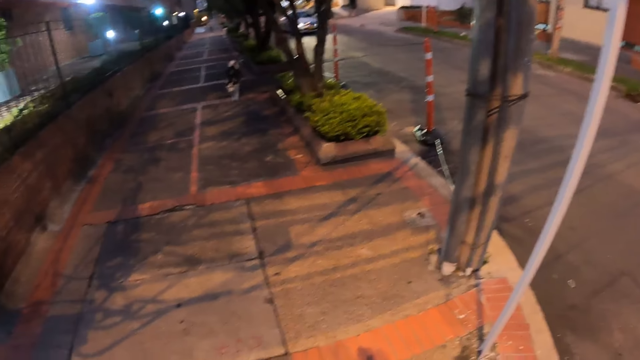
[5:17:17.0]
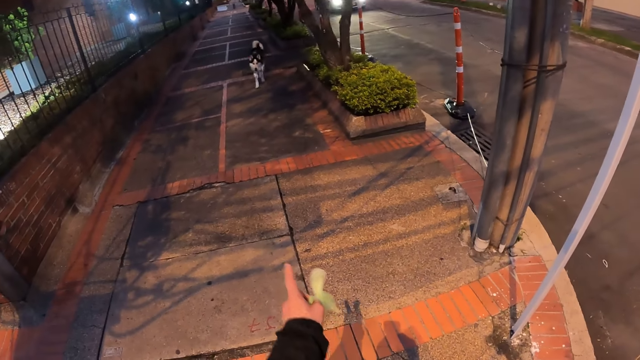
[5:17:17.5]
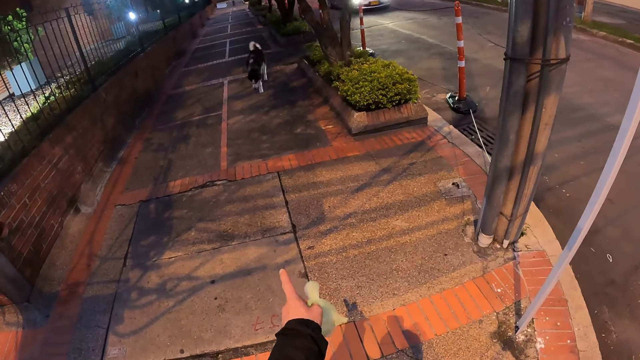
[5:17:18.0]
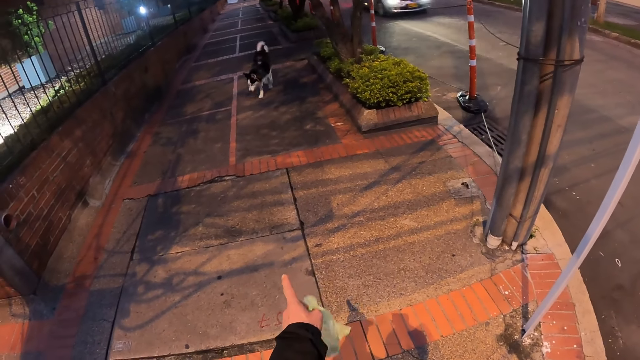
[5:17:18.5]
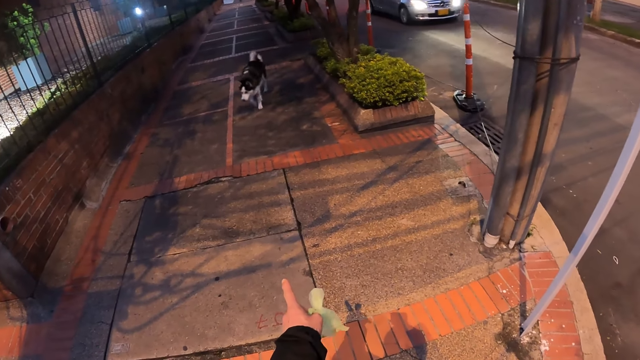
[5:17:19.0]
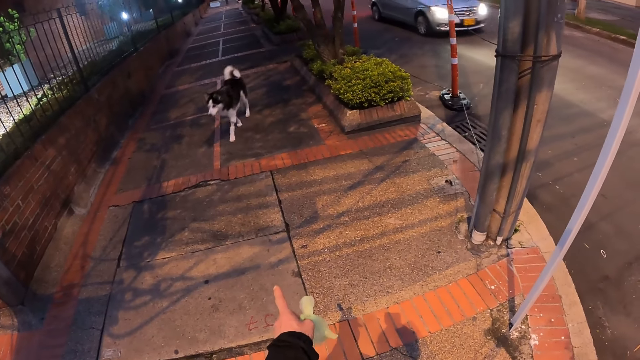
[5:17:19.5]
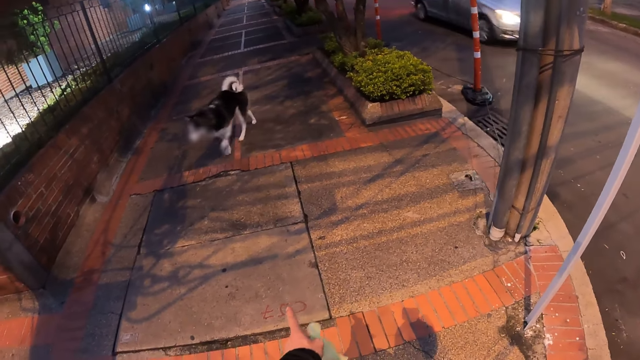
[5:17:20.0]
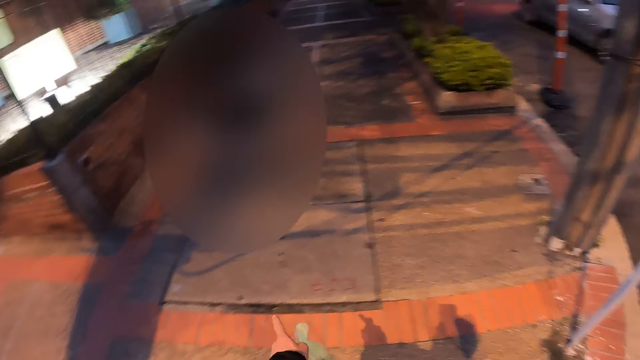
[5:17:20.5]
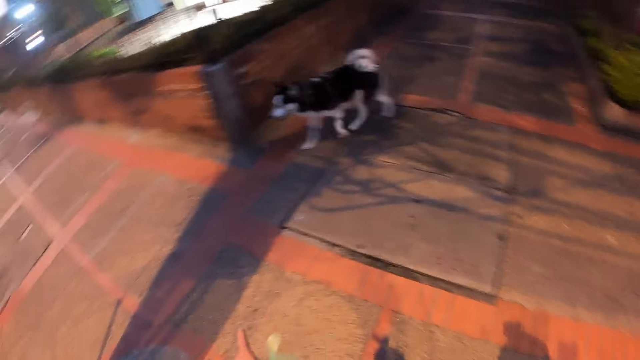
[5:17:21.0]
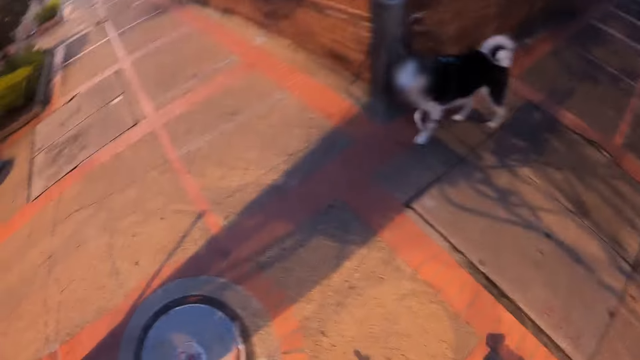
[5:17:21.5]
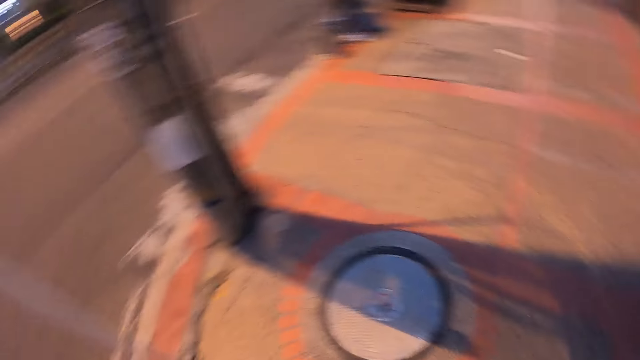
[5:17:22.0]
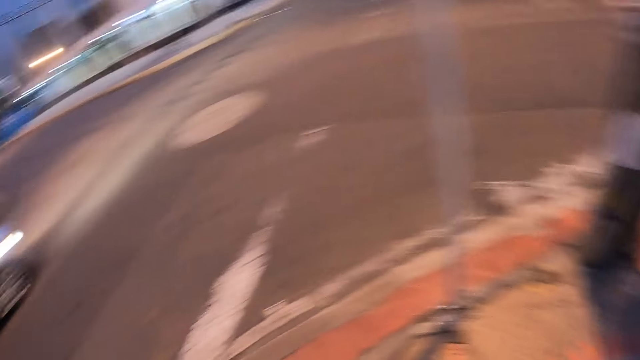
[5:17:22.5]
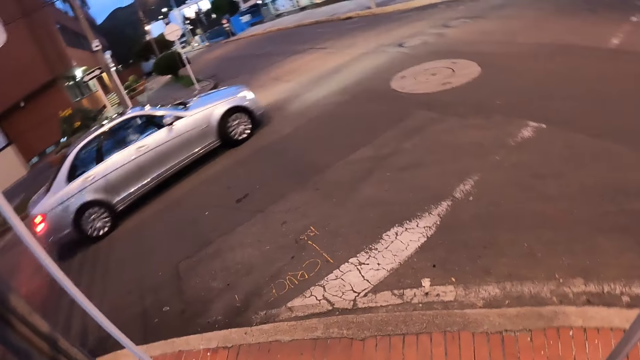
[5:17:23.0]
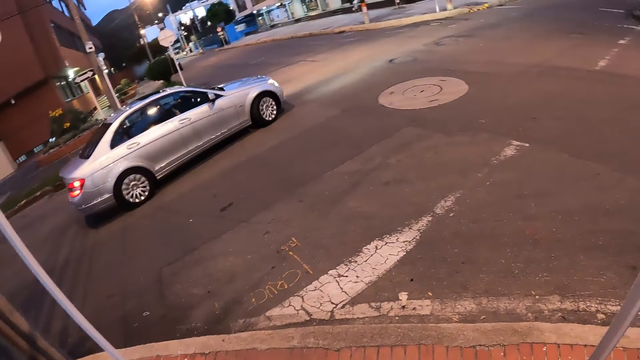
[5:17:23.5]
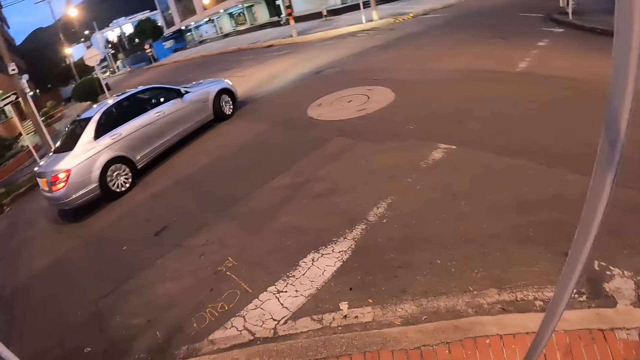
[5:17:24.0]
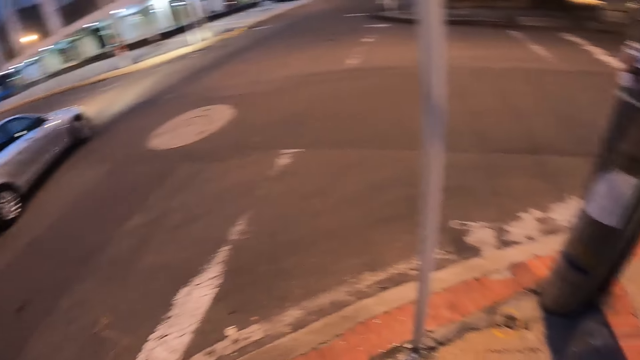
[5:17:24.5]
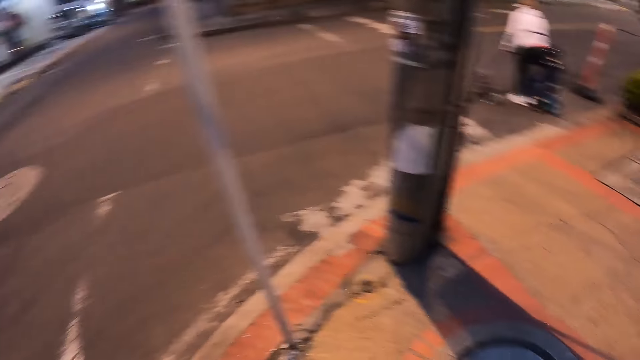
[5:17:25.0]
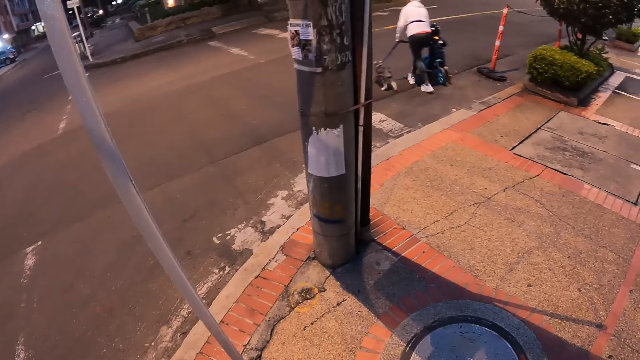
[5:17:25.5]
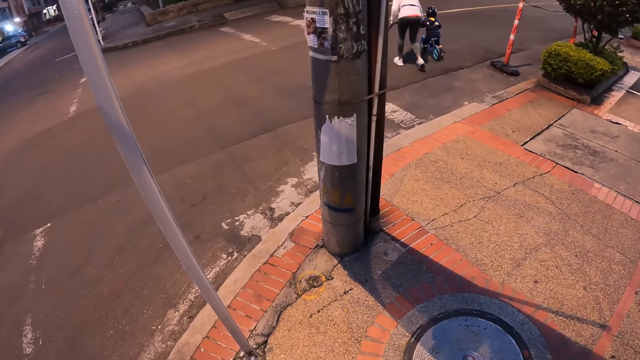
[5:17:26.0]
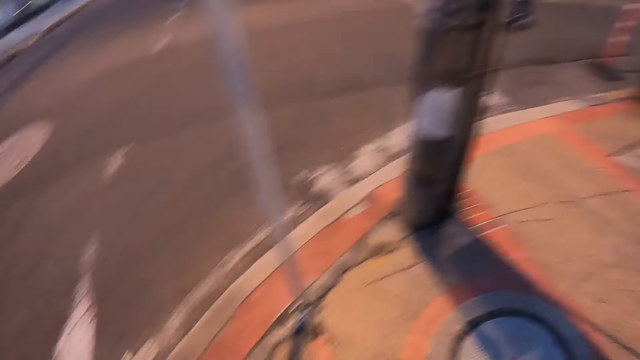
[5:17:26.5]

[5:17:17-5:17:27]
The camera wearer points at the dog. A silver car drives past the camera wearer.

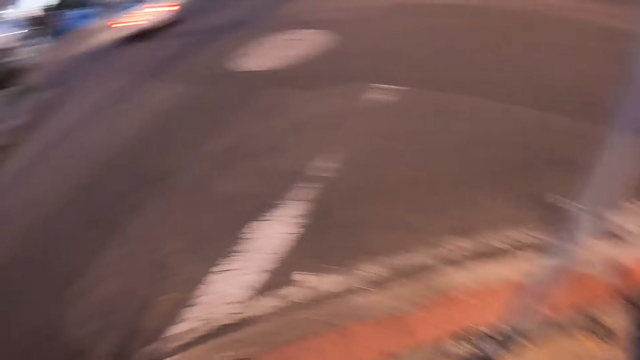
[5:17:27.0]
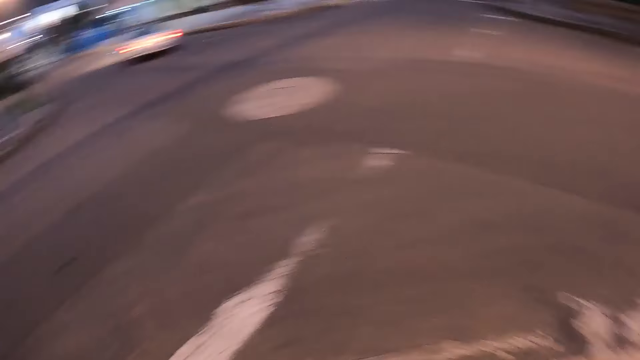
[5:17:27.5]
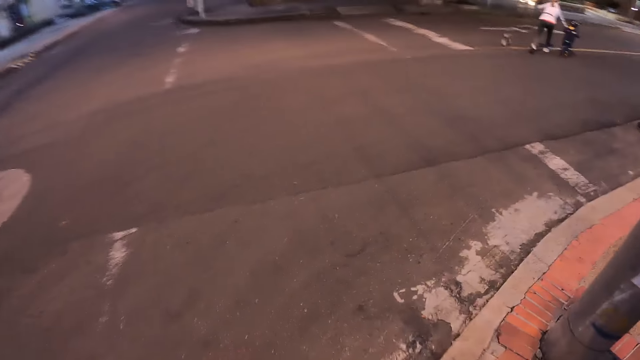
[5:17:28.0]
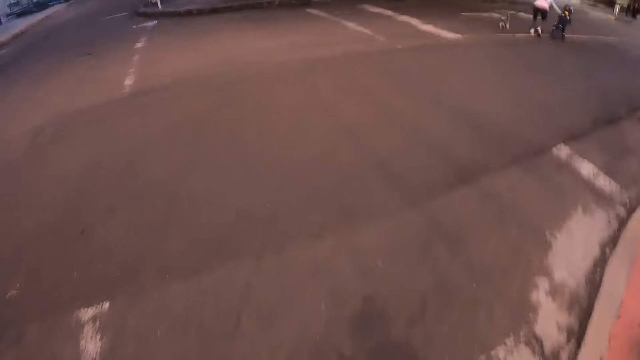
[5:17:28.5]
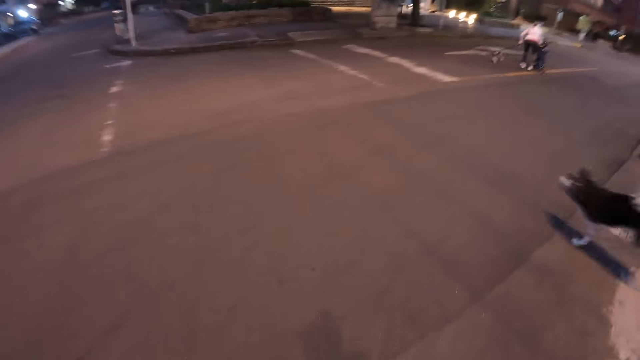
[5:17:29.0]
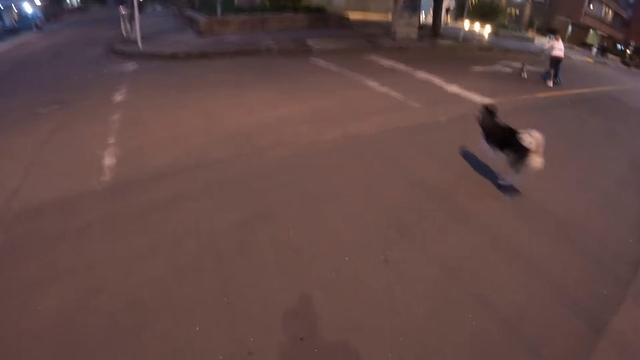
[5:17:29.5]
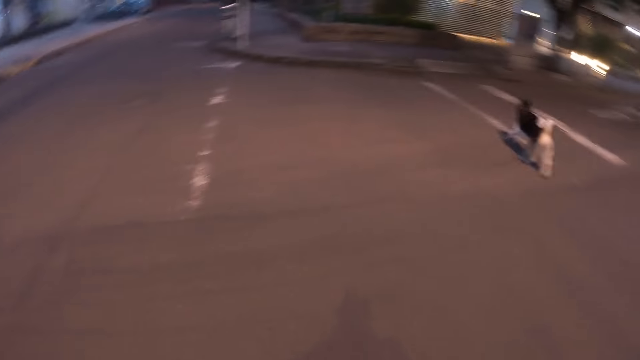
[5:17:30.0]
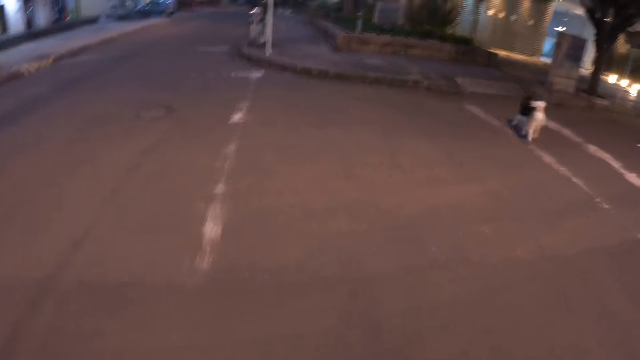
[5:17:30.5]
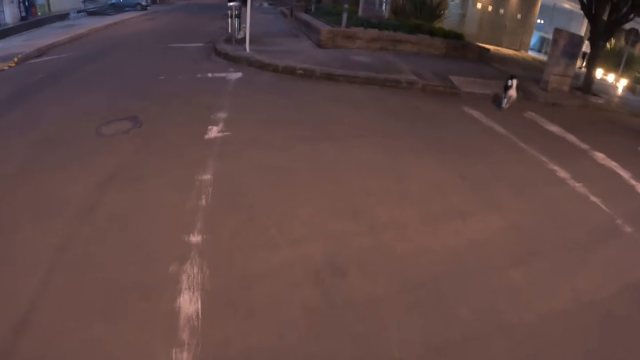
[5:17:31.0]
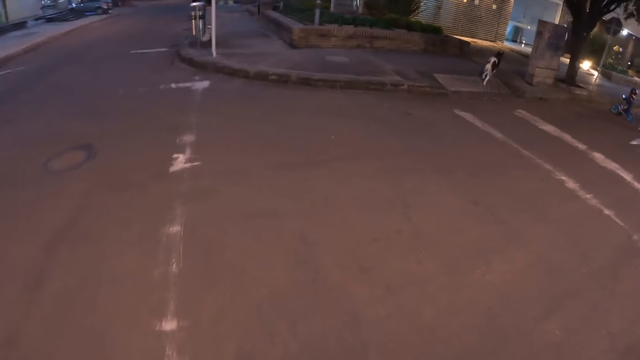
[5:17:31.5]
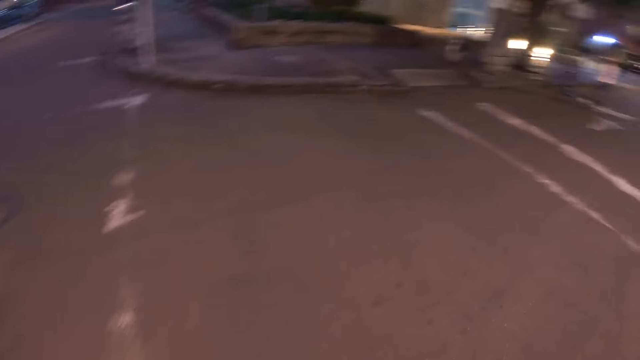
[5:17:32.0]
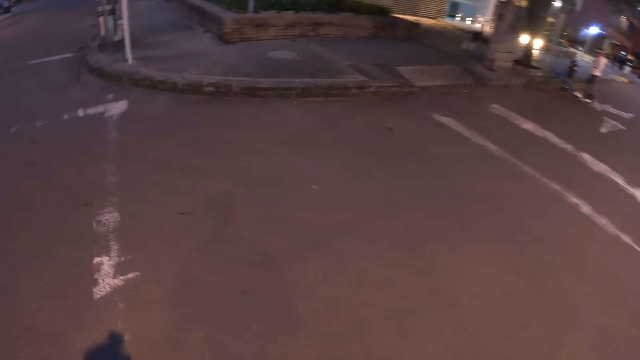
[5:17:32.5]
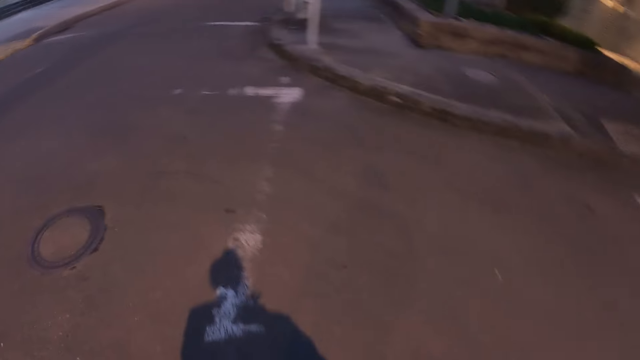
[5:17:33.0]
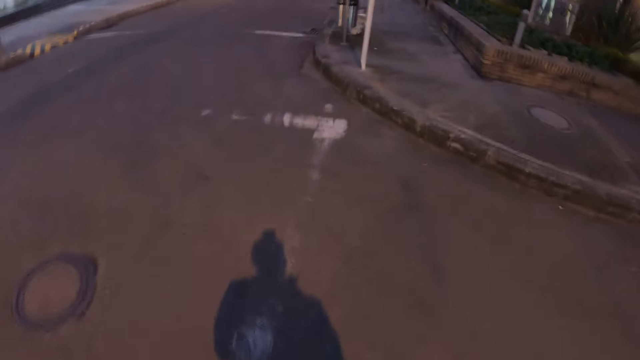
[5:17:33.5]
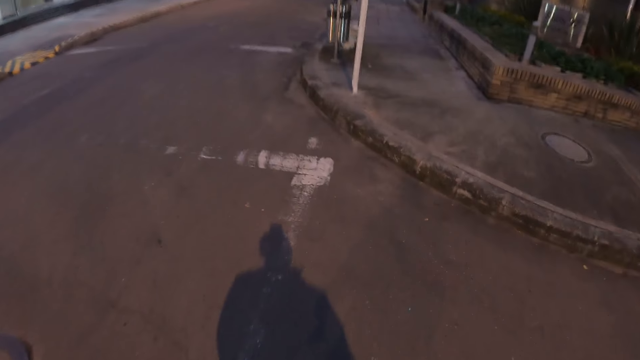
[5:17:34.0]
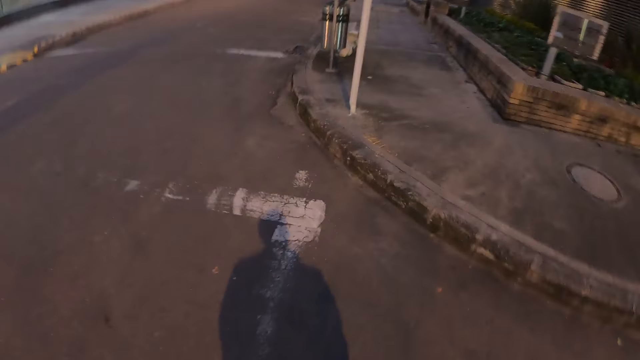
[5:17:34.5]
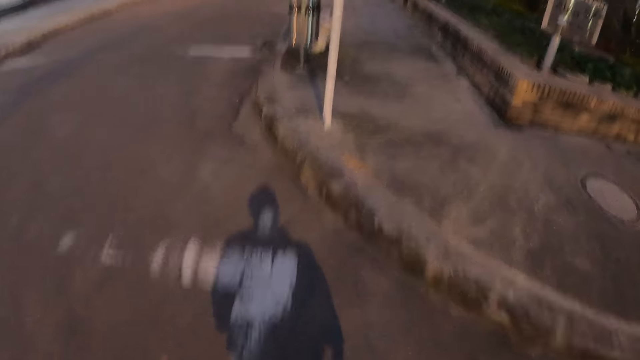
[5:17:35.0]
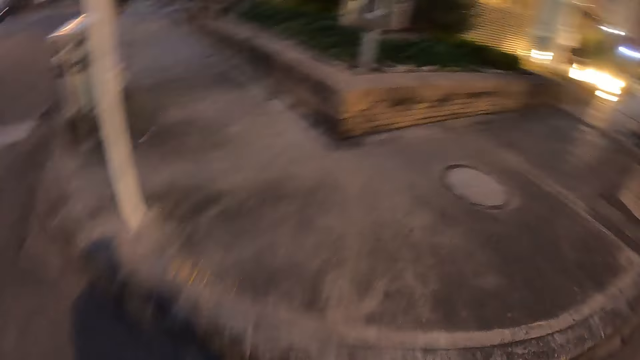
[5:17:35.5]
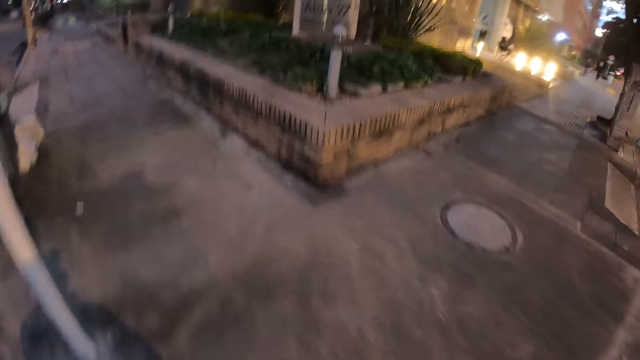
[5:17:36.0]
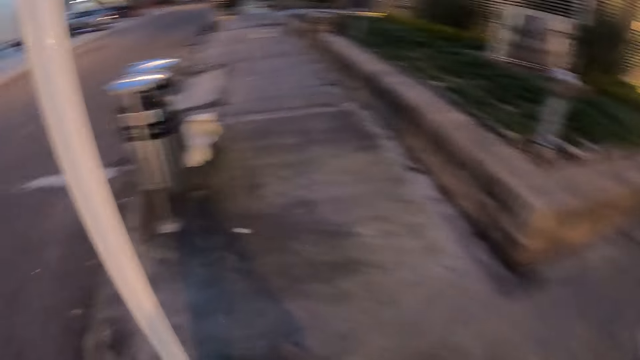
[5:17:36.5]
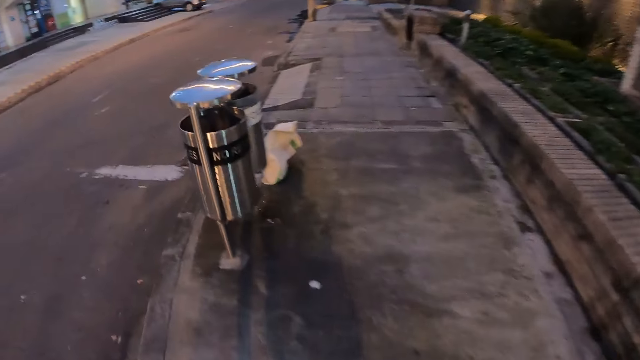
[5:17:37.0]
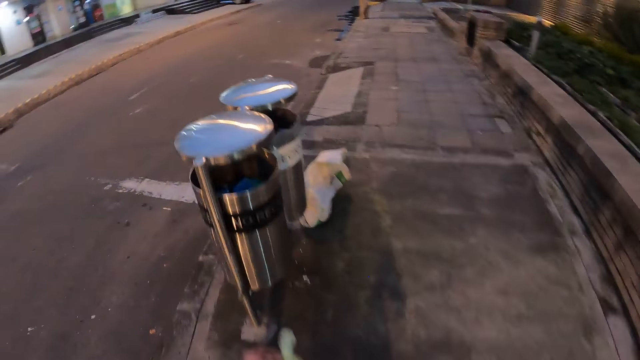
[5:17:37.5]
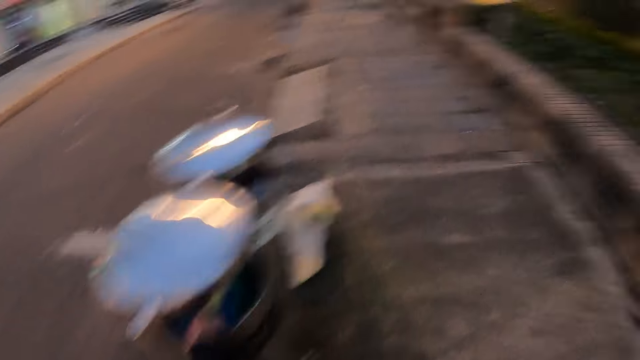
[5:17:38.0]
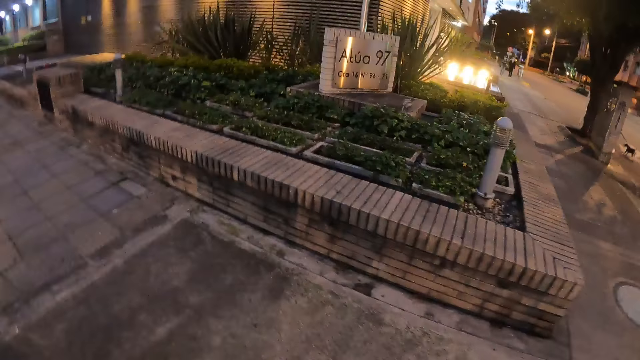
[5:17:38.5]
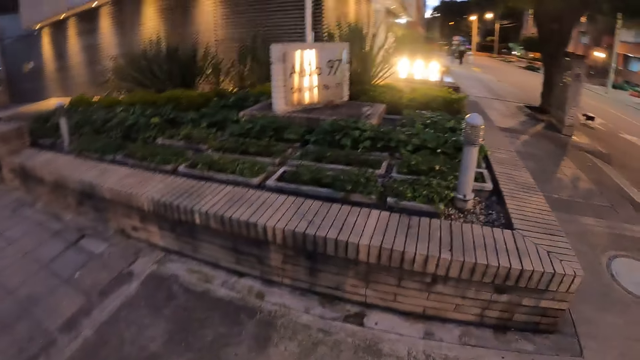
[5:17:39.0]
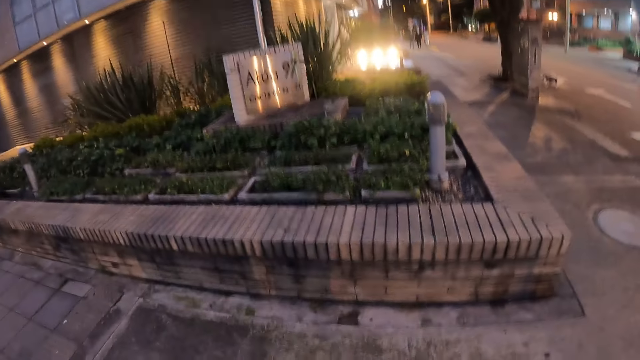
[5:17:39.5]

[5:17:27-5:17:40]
The camera wearer crosses the road with a dog. The dog runs across the road. The camera wearer walks along the pavement. He drops the nylon in a trash can with his left hand.
